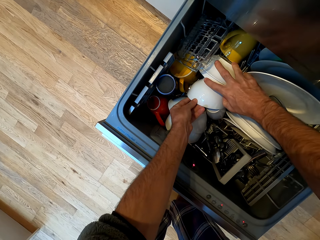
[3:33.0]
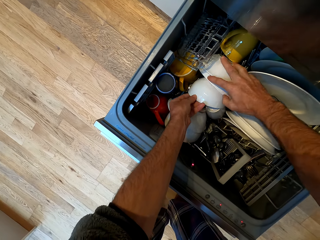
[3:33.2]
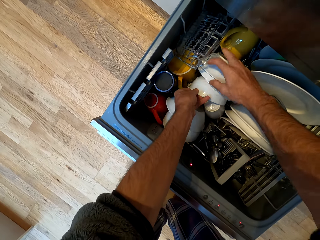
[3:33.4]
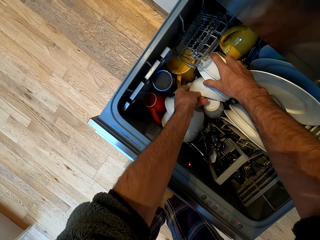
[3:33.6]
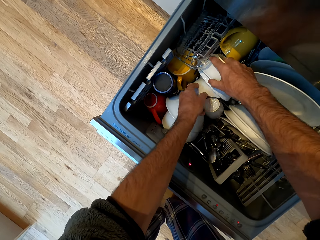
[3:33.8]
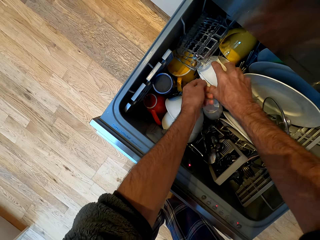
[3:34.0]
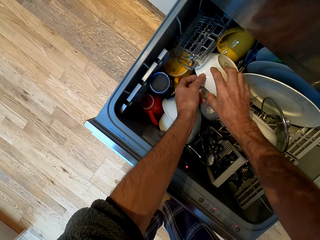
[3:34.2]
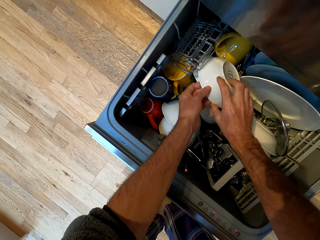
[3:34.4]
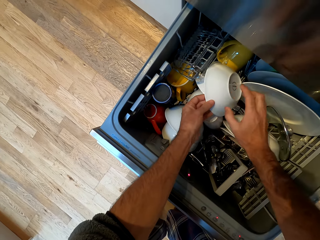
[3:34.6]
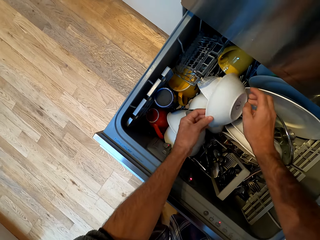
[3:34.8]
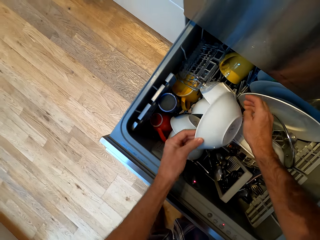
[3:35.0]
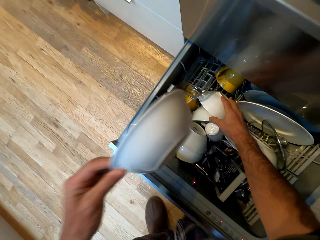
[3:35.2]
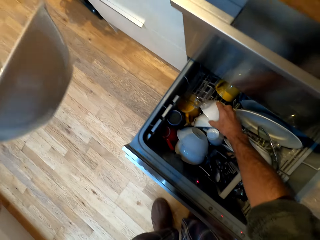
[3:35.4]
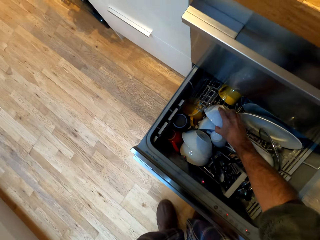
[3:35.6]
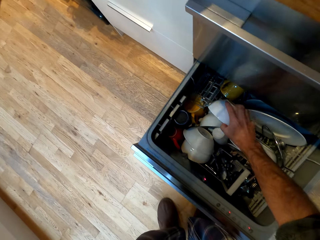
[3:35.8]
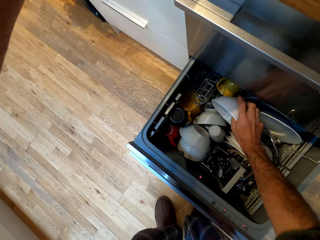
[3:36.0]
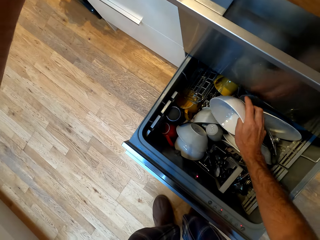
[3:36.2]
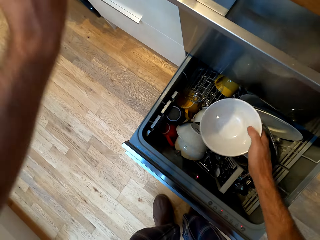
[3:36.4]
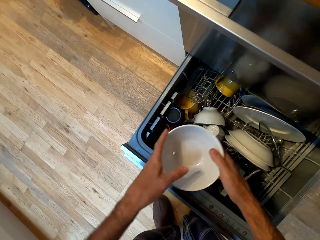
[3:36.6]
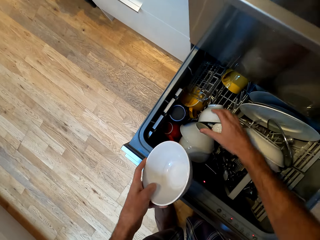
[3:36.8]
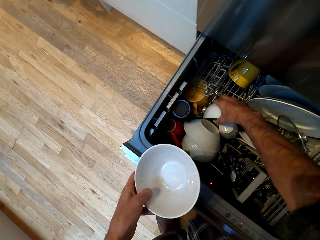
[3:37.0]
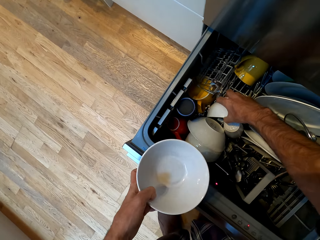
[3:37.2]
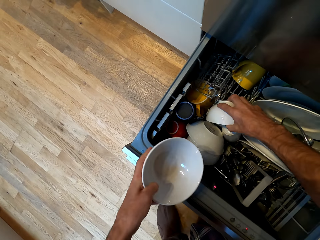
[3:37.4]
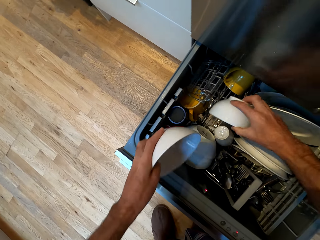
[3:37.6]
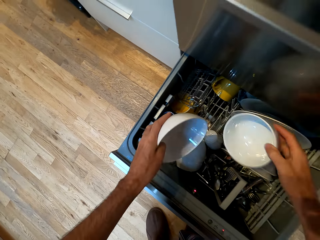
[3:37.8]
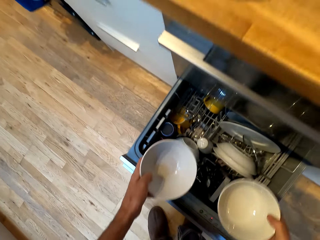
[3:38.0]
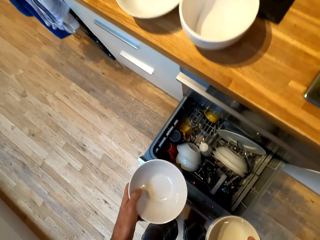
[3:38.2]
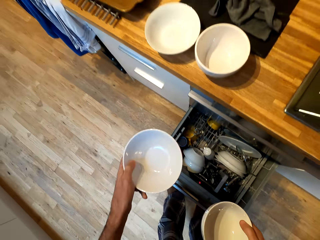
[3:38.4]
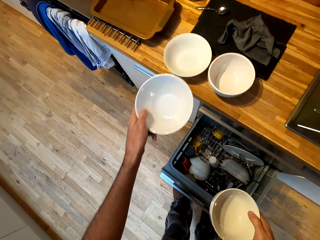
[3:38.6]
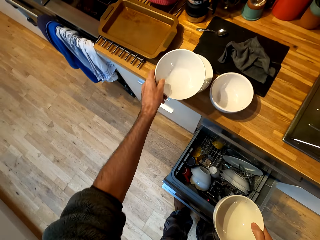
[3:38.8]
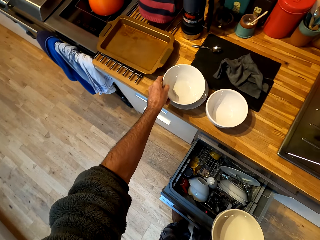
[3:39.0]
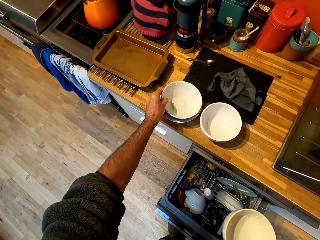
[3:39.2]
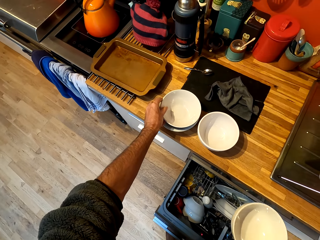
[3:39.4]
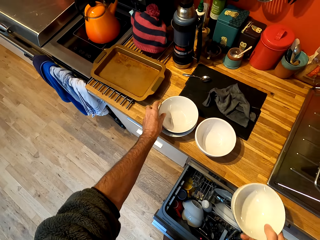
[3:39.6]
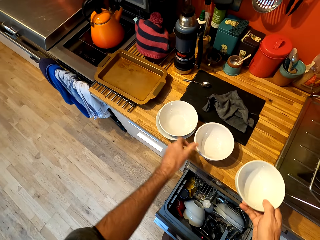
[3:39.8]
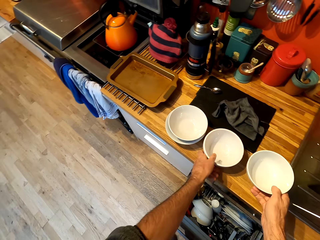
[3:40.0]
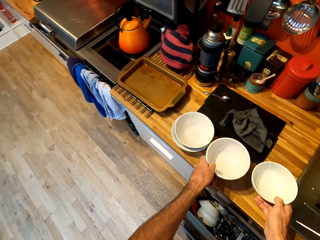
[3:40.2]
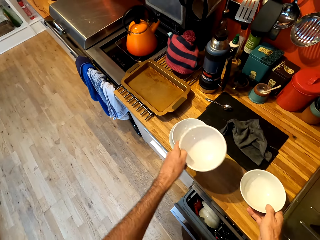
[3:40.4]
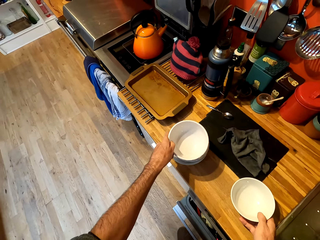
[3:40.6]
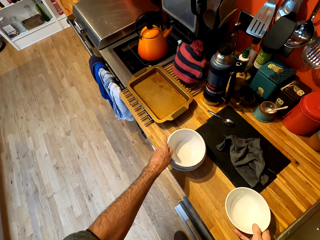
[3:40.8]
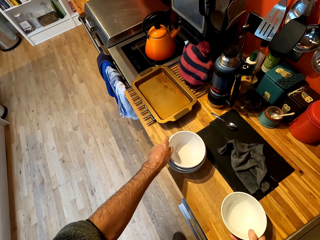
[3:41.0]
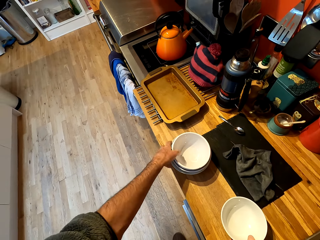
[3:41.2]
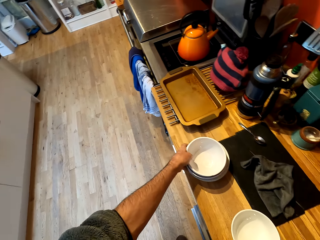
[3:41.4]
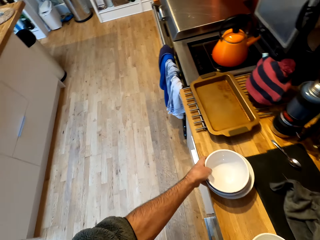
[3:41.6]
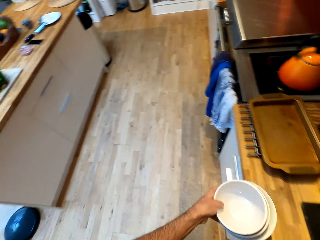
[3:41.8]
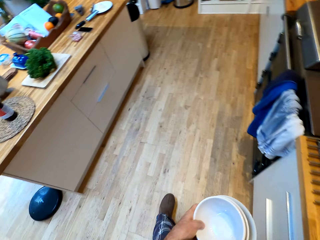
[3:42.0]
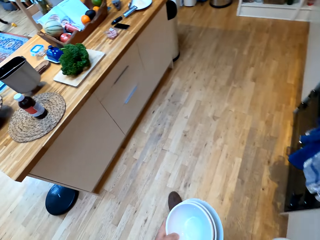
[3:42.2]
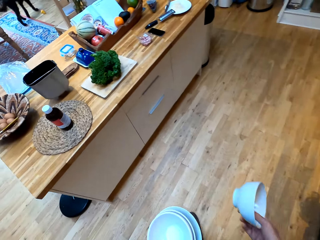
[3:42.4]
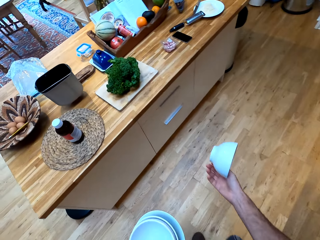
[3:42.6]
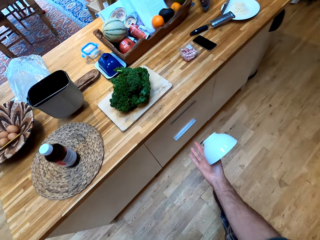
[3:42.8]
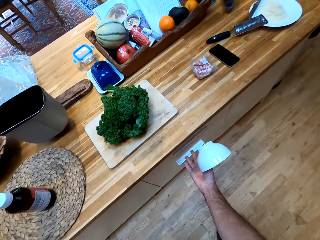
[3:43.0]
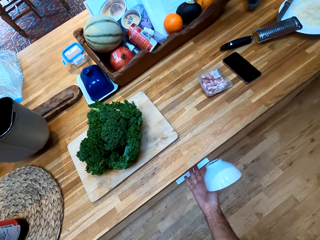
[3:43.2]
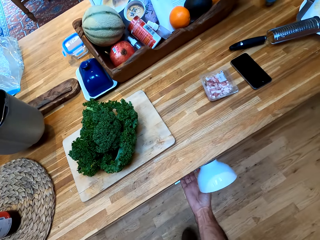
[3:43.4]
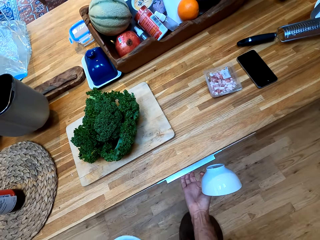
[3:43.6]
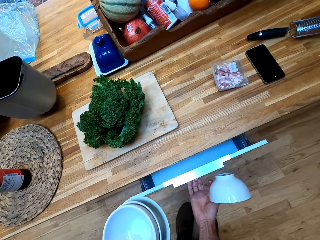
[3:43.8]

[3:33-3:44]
The camera wearer holds the plate with both hands. They pick up another bowl from the drawer. They place the bowl on the counter. They hold another bowl. They pick up another bowl from the drawer. They hold the plate on both hands. They place a bowl on another one. They place another bowl on another one. They pick up the bowls from the counter and walk around the room.

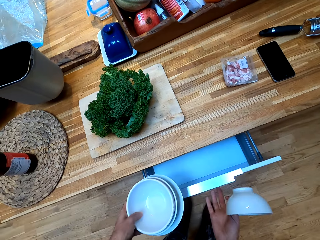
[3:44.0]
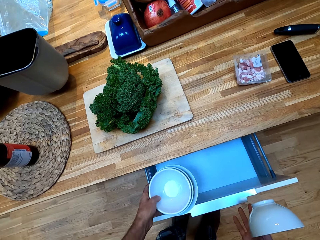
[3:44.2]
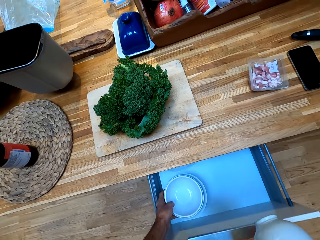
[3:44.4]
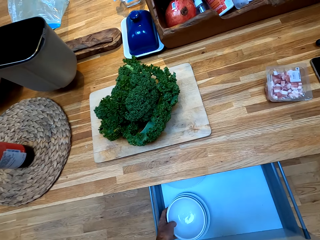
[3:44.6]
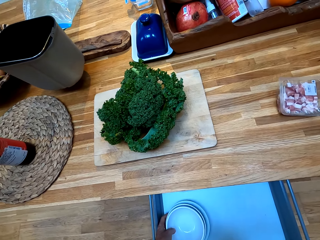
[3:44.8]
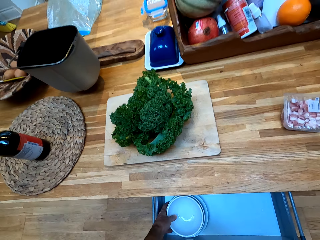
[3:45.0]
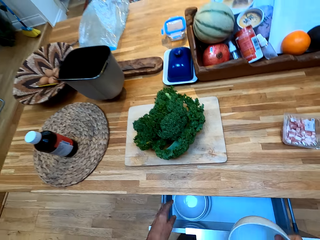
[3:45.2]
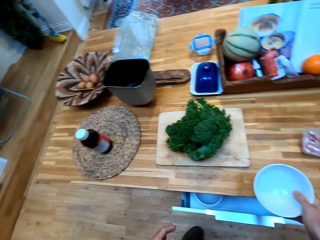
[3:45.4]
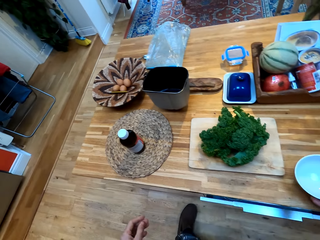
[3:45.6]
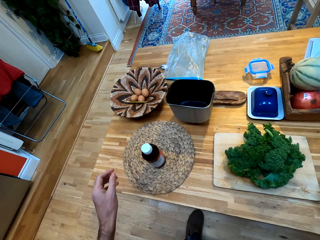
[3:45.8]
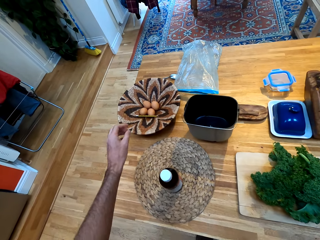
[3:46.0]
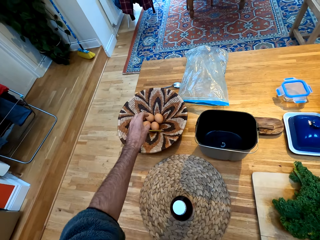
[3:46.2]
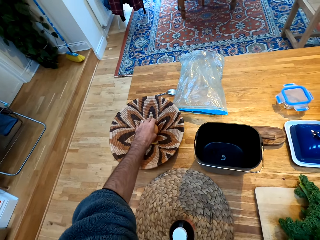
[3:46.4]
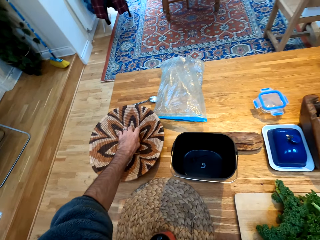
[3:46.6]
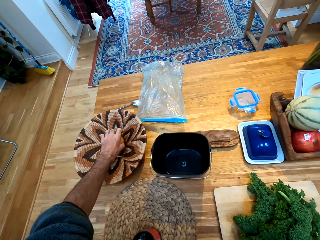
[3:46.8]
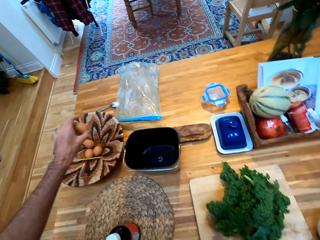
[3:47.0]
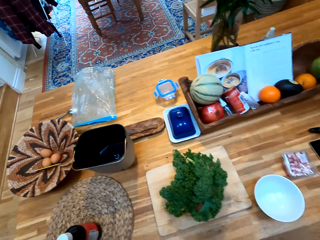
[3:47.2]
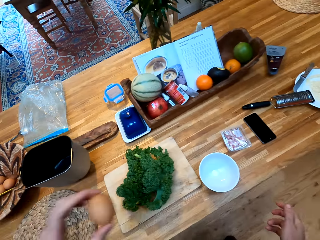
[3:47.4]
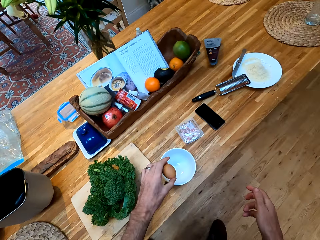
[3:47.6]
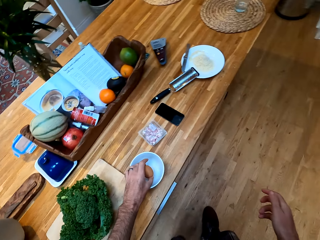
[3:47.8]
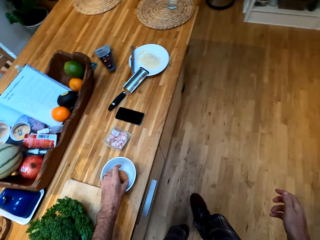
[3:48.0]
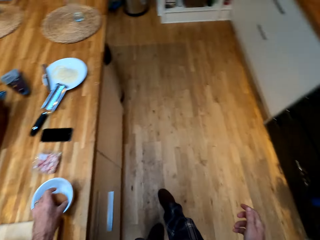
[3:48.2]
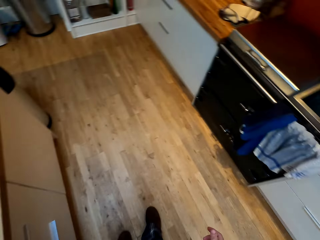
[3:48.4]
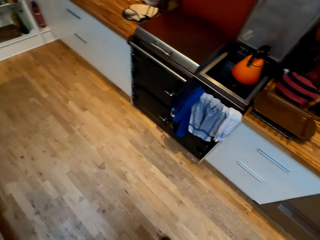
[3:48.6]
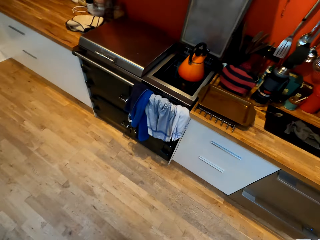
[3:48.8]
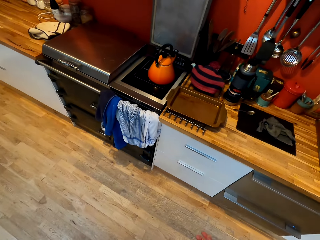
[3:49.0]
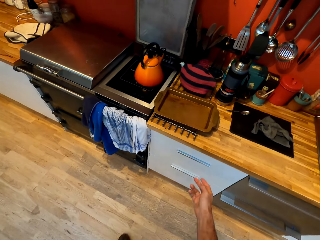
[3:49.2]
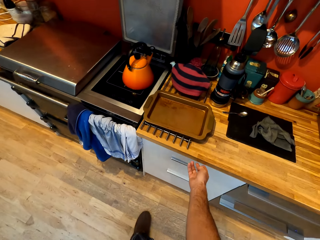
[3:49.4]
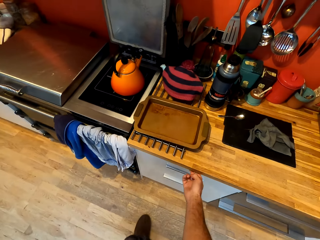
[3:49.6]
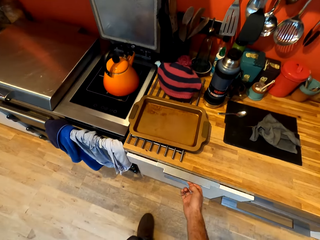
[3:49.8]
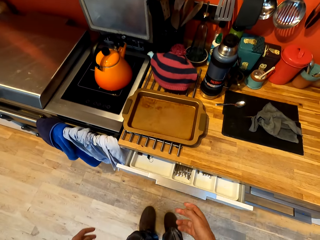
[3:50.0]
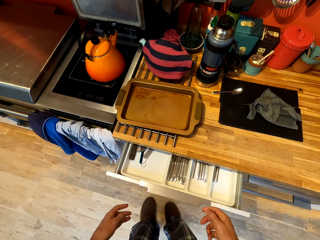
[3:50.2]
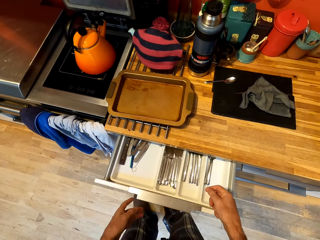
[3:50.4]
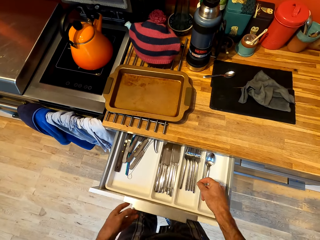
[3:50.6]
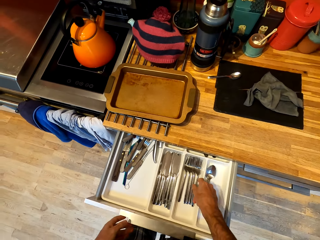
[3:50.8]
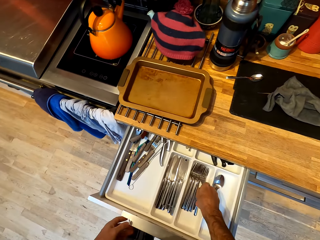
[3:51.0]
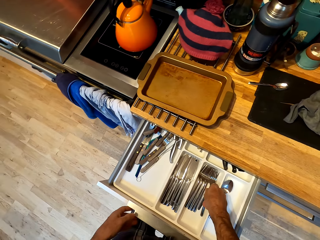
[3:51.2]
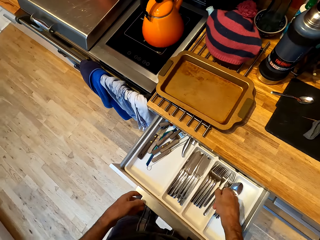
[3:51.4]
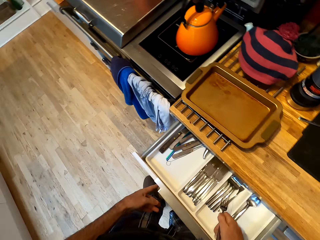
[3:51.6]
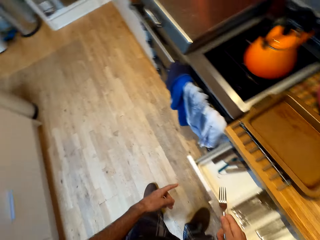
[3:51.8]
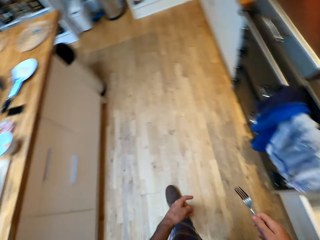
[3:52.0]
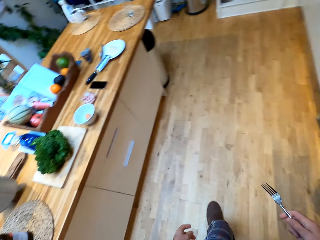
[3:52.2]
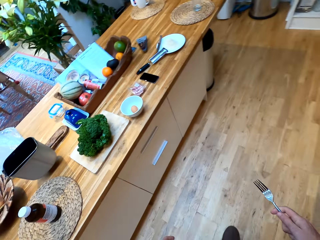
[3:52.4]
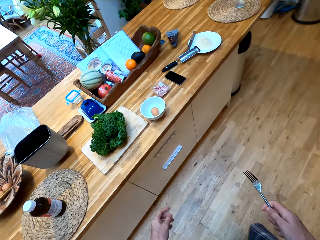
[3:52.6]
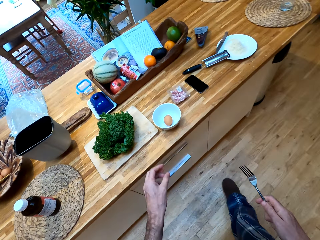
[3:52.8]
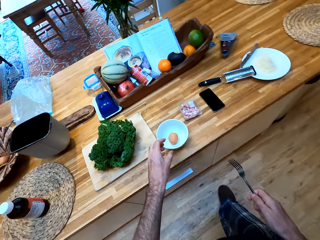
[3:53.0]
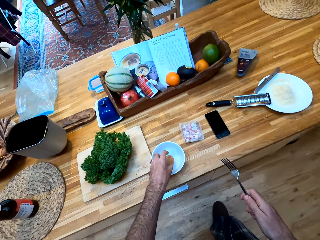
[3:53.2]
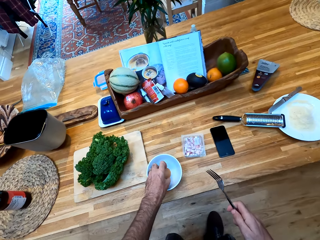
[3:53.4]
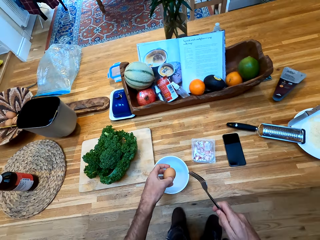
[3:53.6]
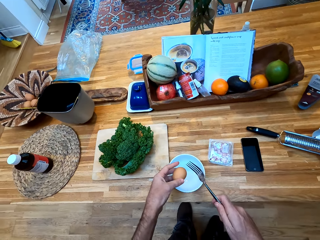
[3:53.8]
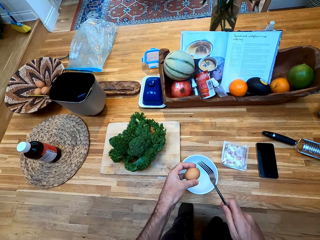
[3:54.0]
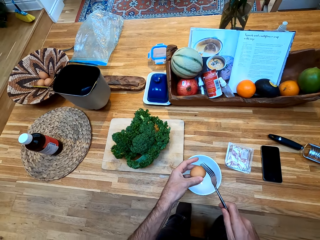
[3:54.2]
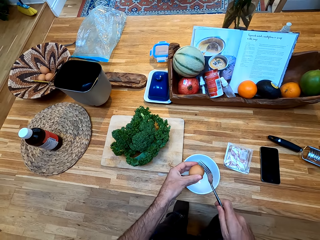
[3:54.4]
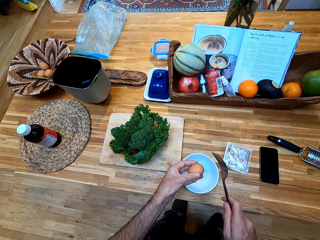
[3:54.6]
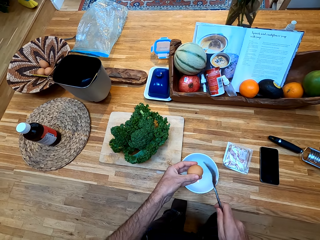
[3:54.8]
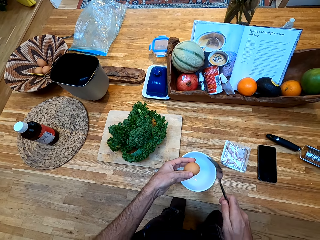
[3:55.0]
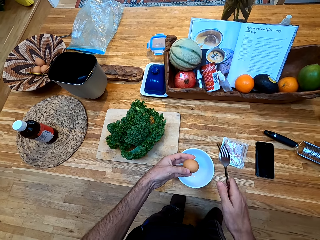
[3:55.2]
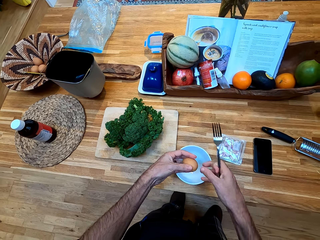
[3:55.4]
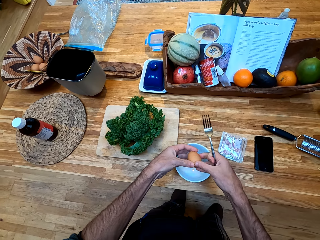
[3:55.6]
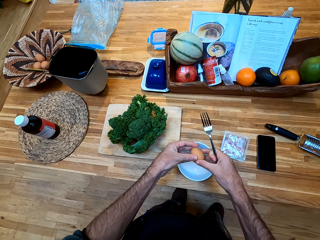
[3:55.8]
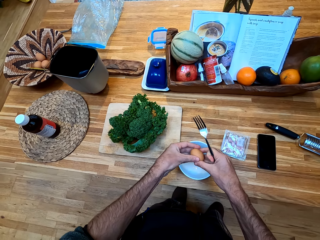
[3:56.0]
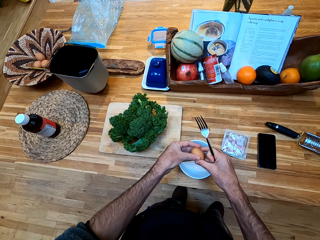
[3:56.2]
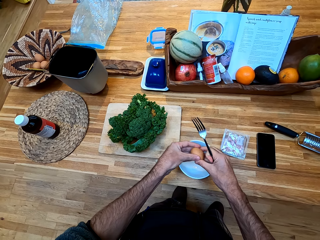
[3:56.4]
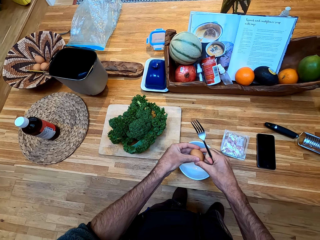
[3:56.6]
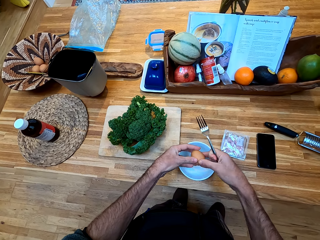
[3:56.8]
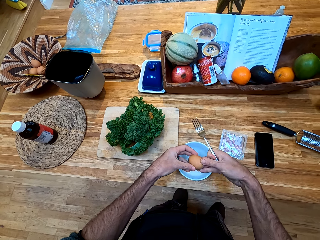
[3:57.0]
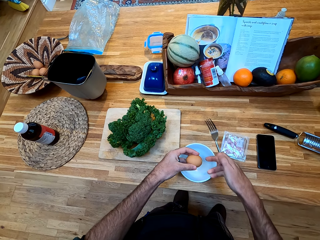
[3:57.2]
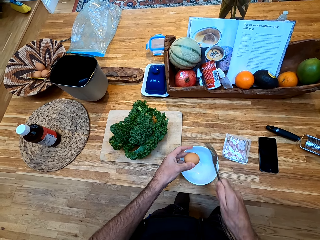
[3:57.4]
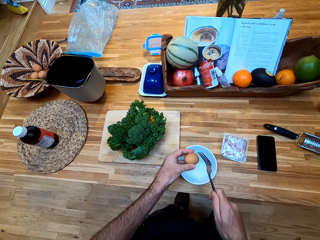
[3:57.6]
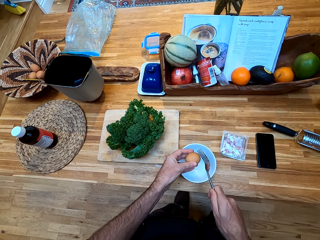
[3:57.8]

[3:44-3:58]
The camera wearer opens the drawer. They put the plates in the cabinet drawer. They close the drawer. They place a bowl on the counter. They pick up an egg from the plate. They hold the egg. They place the egg in the bowl, and walk around the room. They open the kitchen cabinet drawer. They pick up a fork from the drawer, and walk around the room. They pick up the egg from the bowl. They hold the spoon. They hit the egg with the fork. They hold the egg with both hands.
